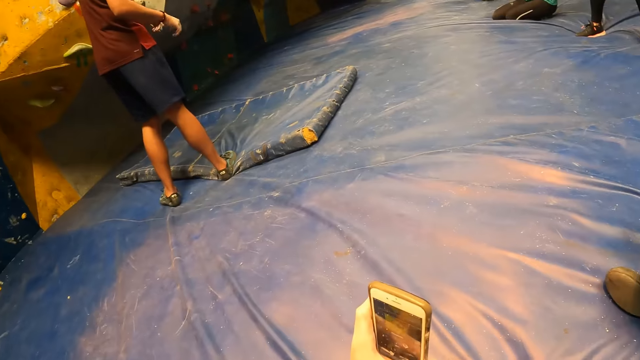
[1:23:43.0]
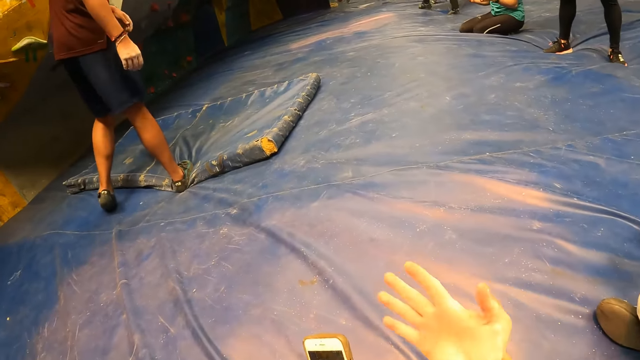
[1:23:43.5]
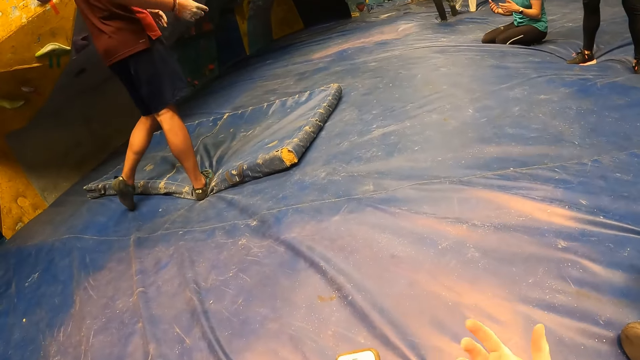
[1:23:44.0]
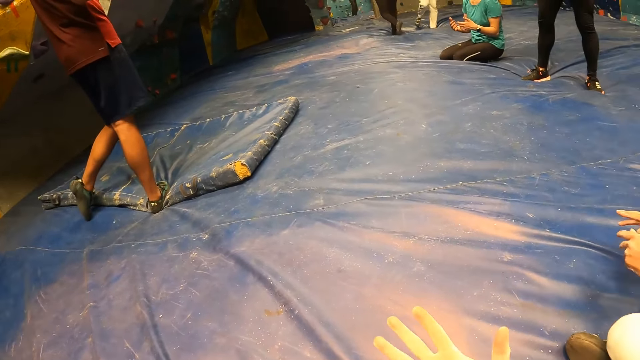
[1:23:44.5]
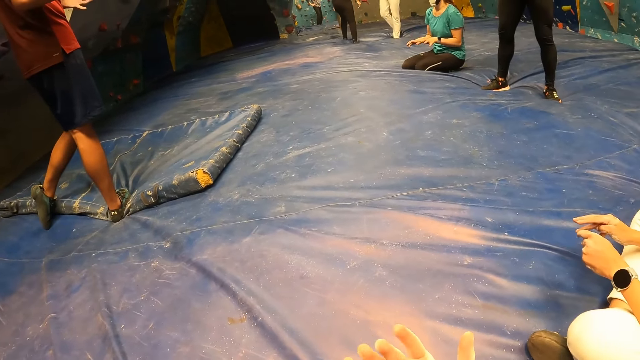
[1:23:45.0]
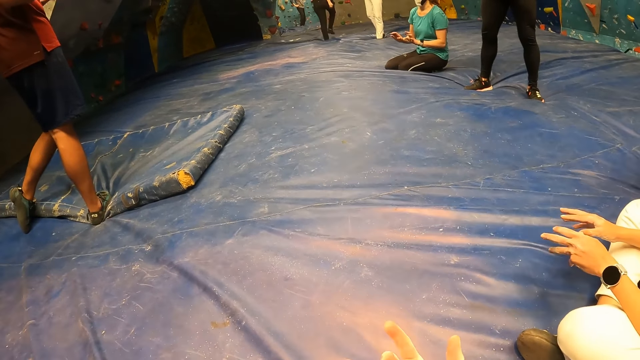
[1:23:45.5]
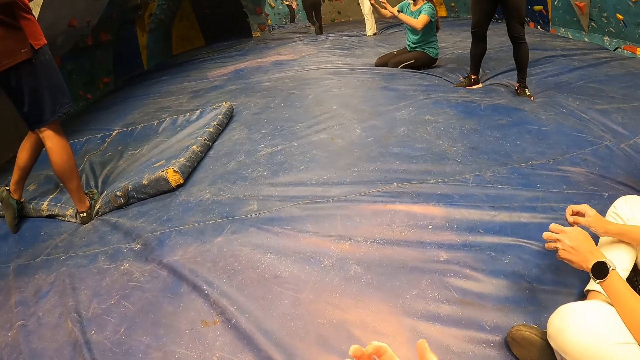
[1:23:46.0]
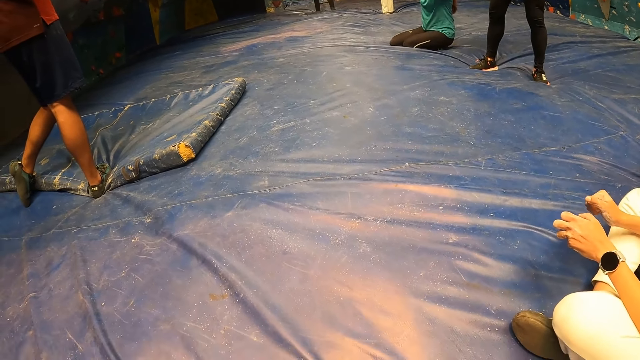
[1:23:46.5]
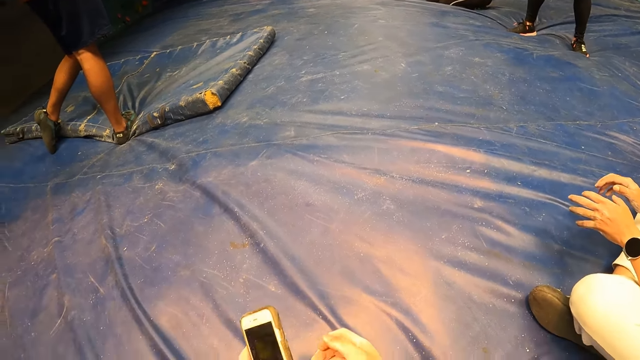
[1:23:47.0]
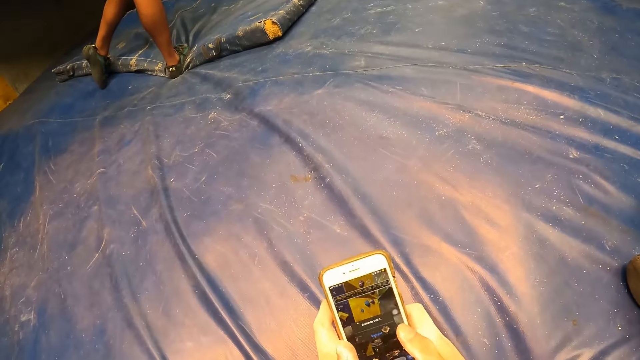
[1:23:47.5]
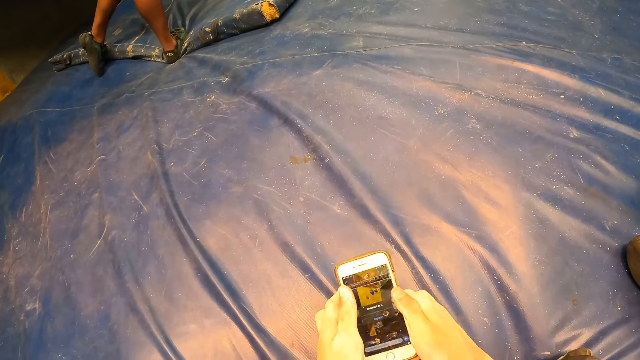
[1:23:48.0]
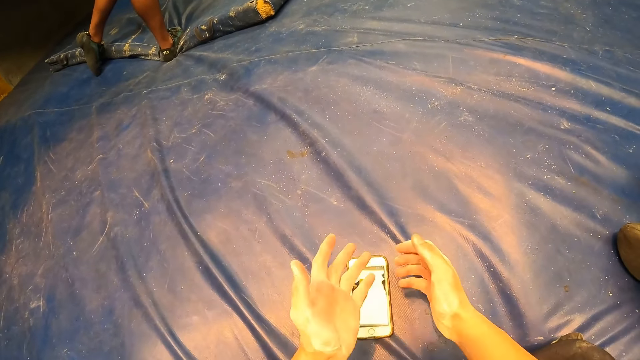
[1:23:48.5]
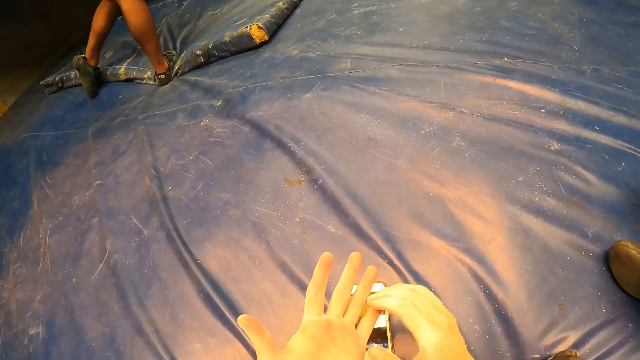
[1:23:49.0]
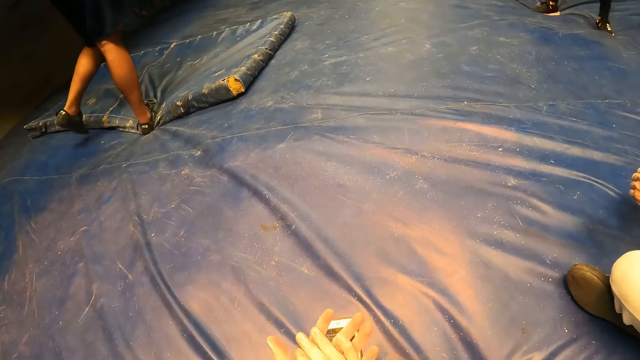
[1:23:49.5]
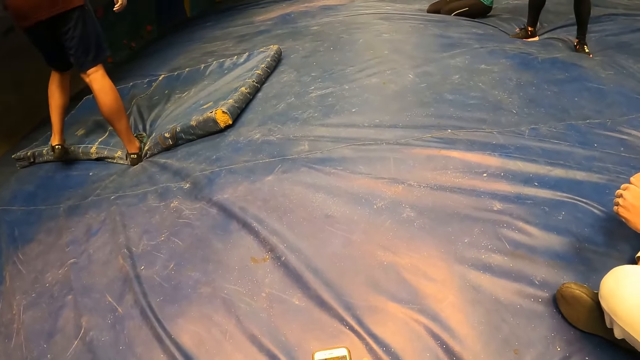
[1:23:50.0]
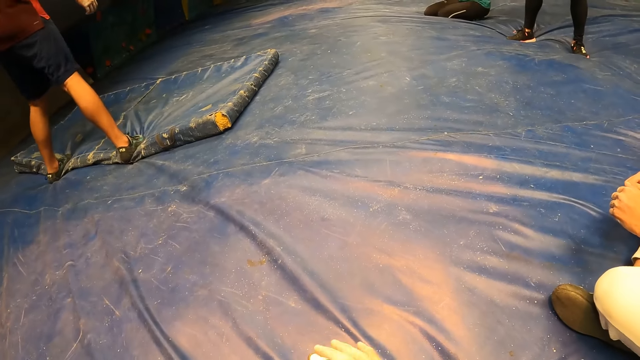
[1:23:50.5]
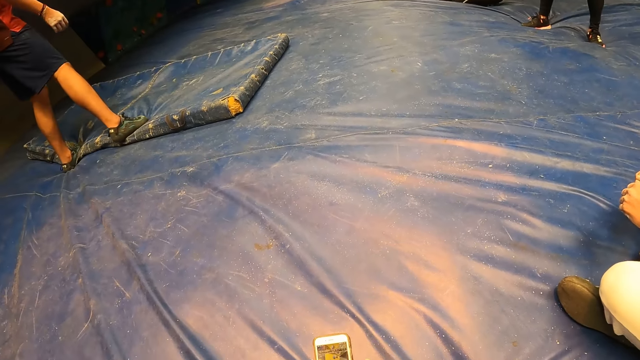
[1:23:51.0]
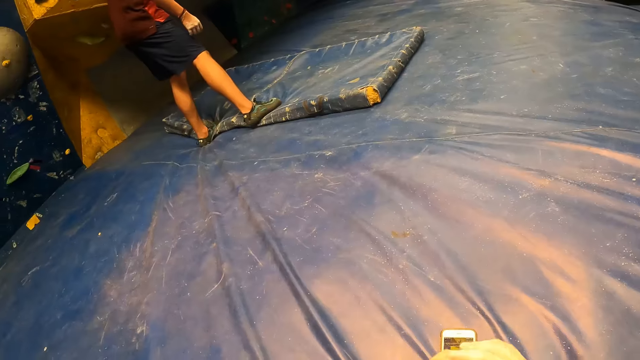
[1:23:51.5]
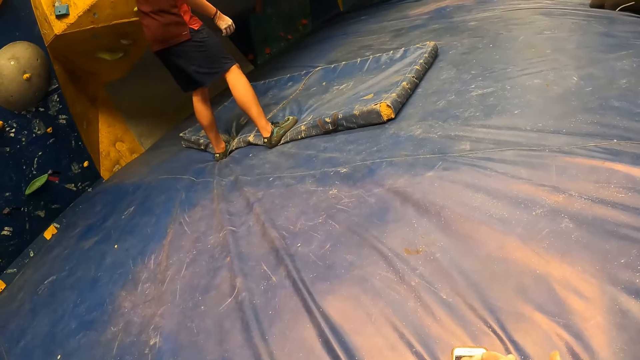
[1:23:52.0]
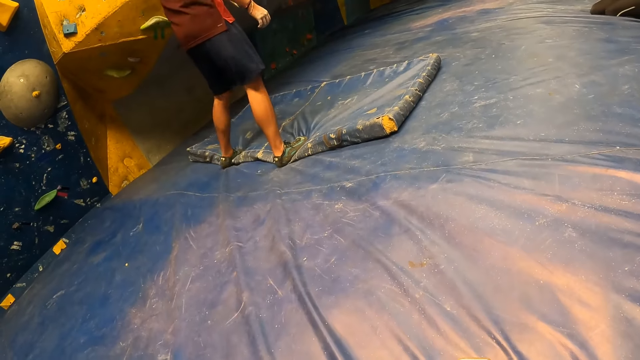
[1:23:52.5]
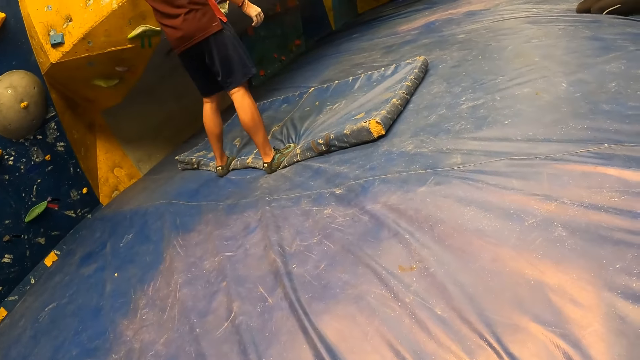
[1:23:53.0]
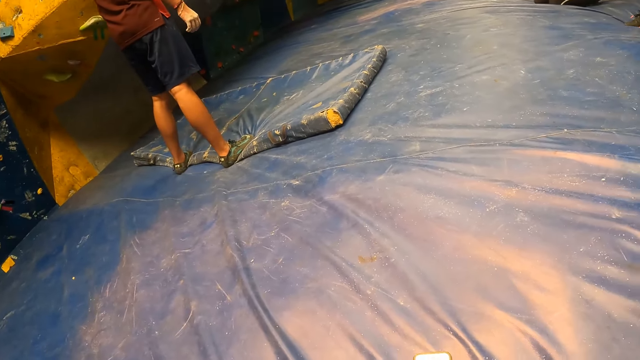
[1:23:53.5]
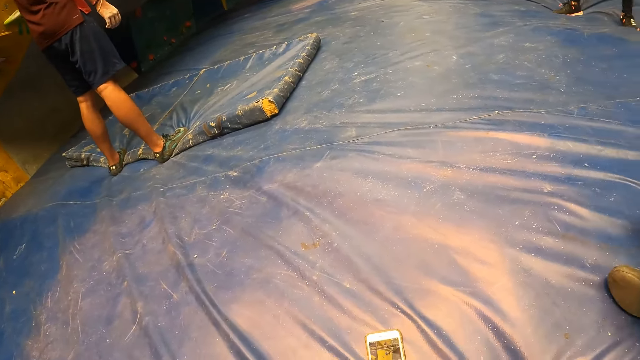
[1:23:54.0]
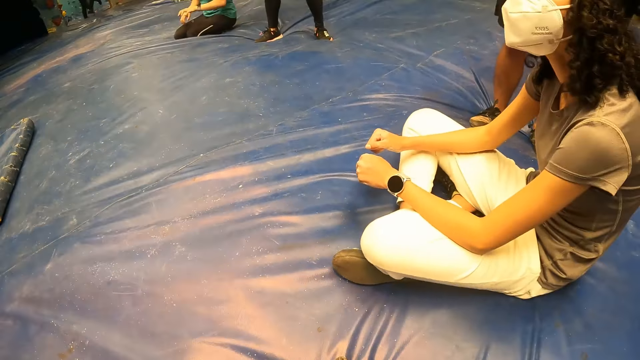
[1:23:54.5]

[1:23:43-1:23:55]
The camera wearer turns to the side. He stretches an arm. He places his right hand on the phone in his left hand. He operates the phone. He drops the phone on the foam with both hands. He rubs both hands together. He turns to the side.

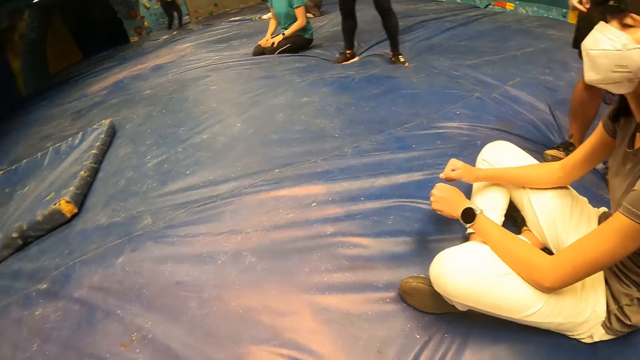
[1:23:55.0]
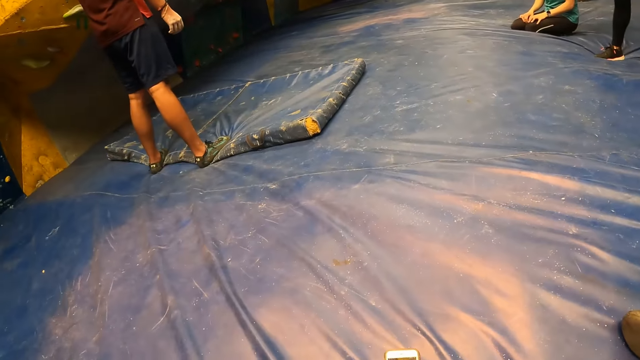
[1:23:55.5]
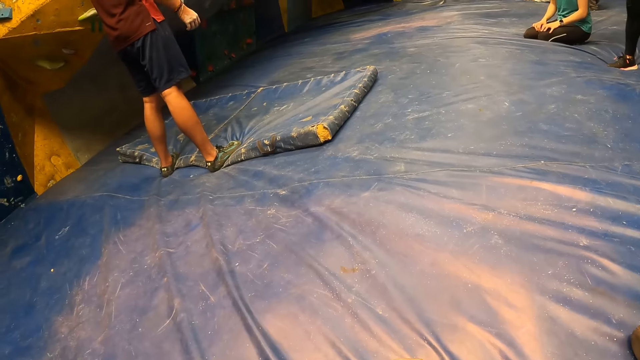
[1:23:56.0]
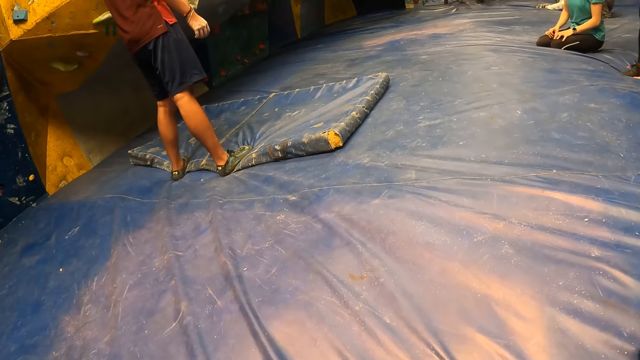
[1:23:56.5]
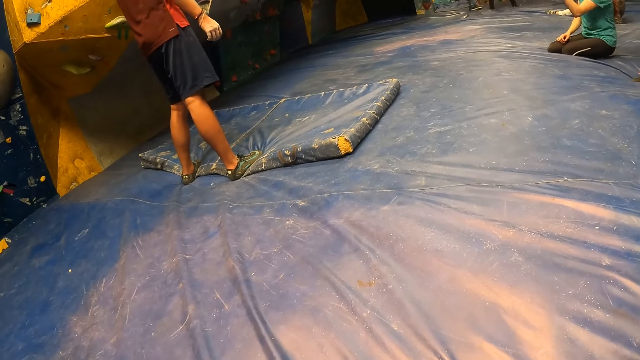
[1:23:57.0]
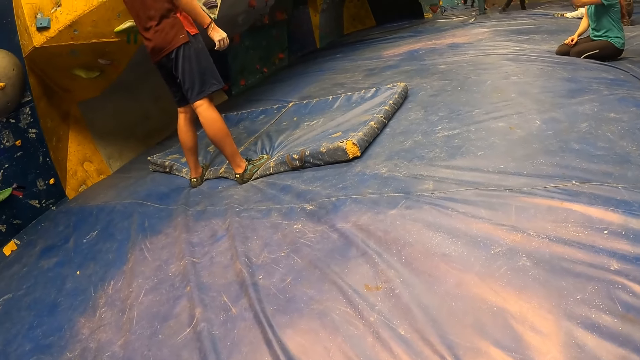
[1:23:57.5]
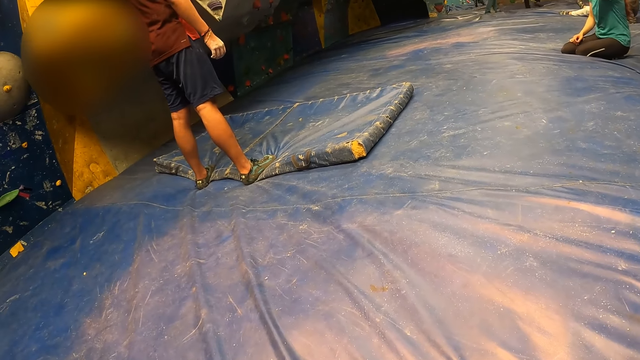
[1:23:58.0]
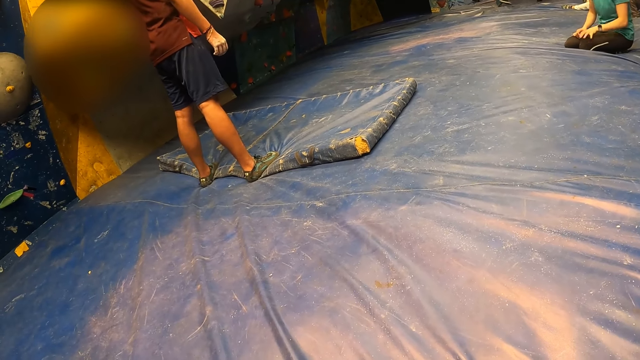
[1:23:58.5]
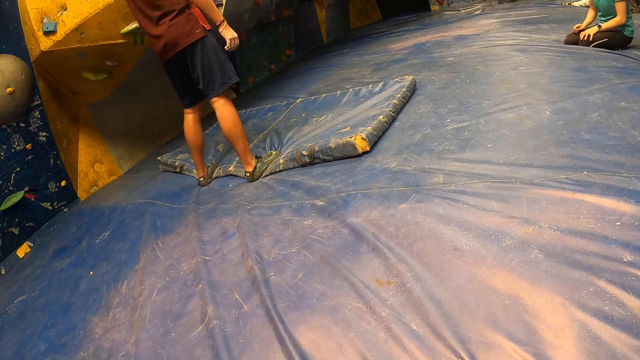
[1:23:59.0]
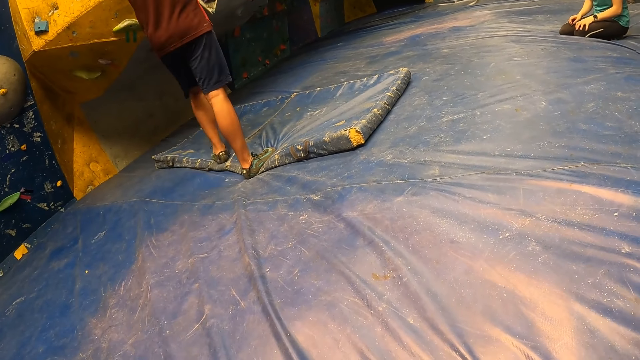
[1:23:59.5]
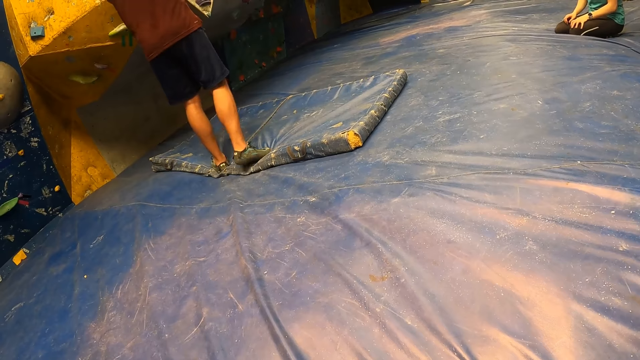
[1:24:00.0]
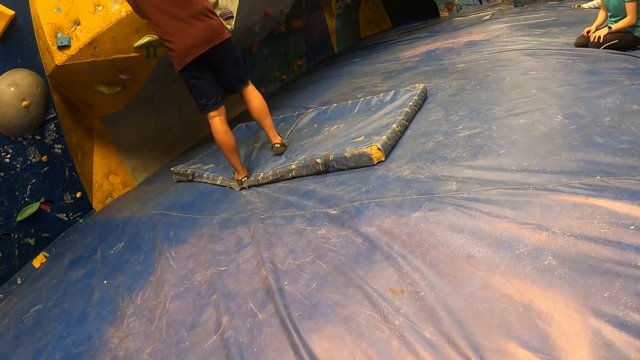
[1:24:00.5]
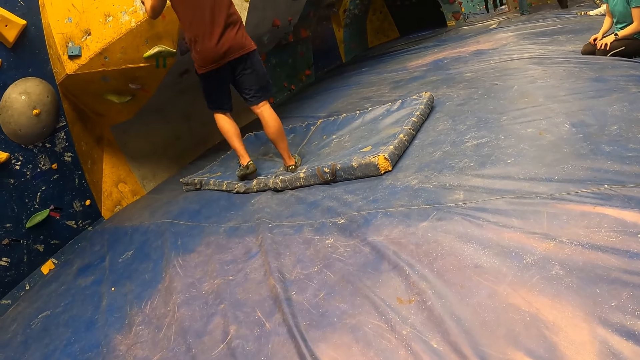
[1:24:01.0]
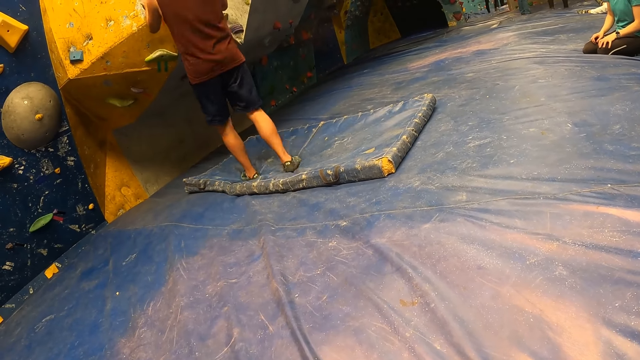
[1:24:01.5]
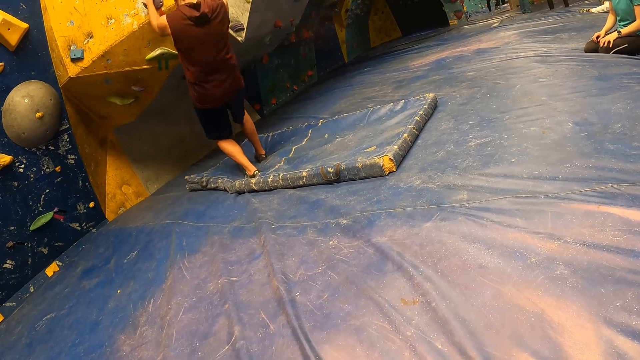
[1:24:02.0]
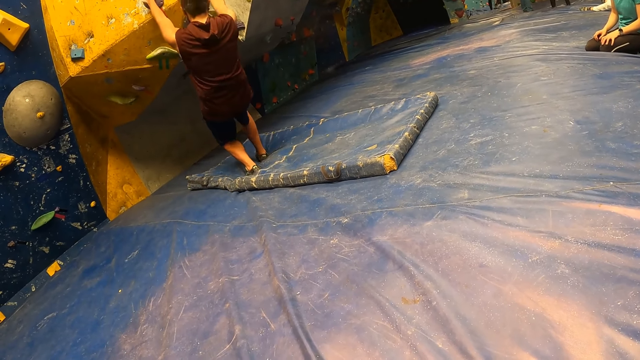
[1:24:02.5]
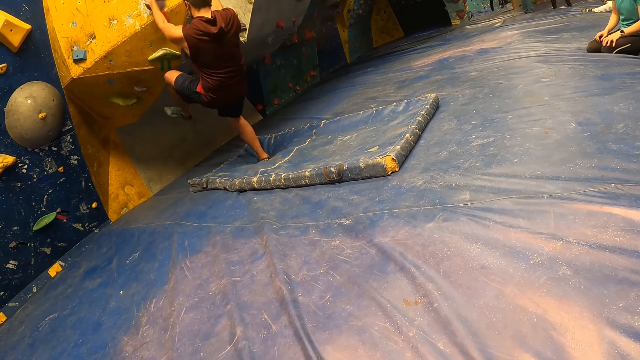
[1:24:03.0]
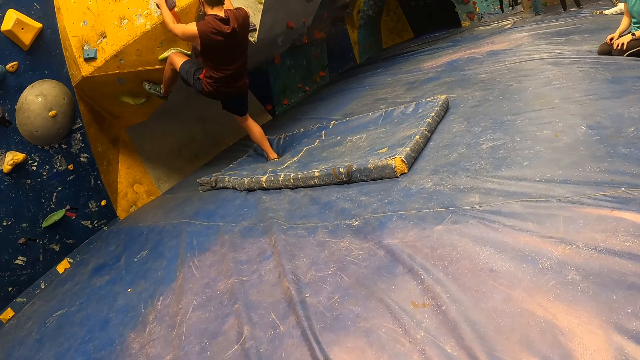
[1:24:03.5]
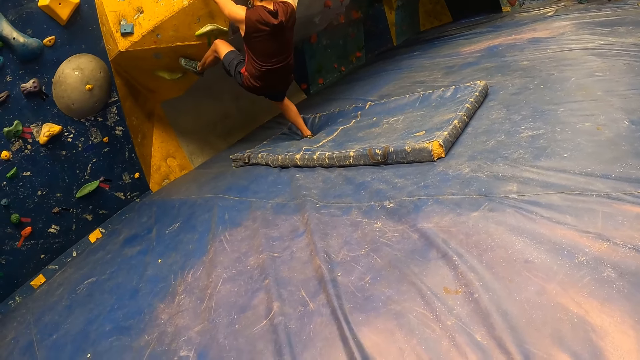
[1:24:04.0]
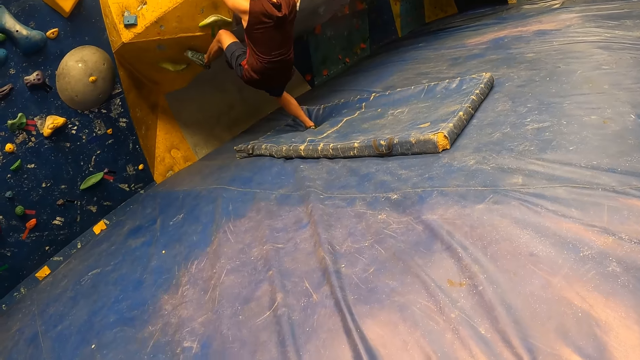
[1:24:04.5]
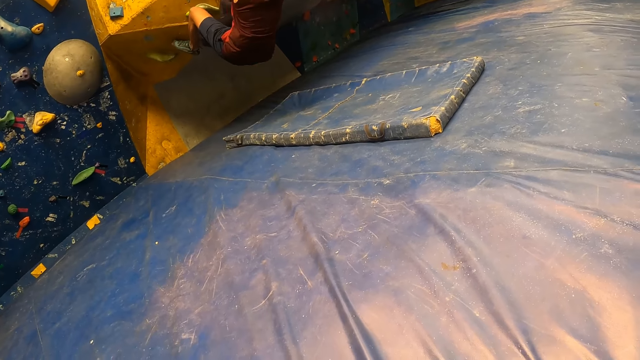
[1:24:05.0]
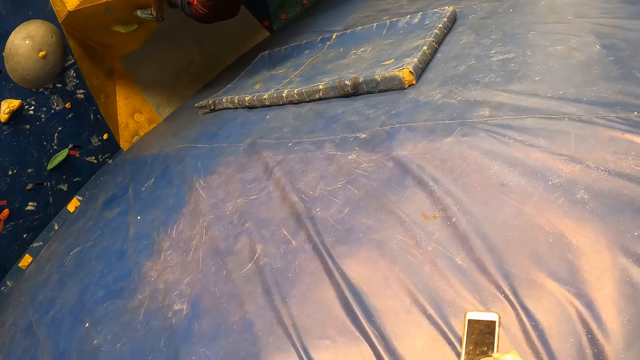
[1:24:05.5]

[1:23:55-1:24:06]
A man climbs the bouldering wall by the climbing holds with both hands.
